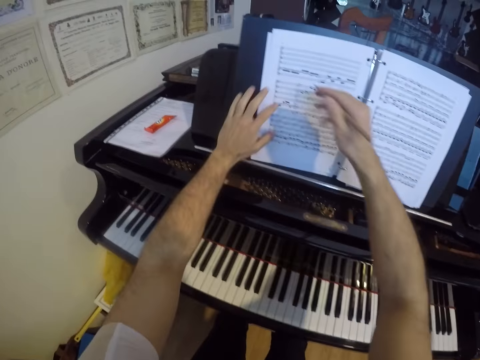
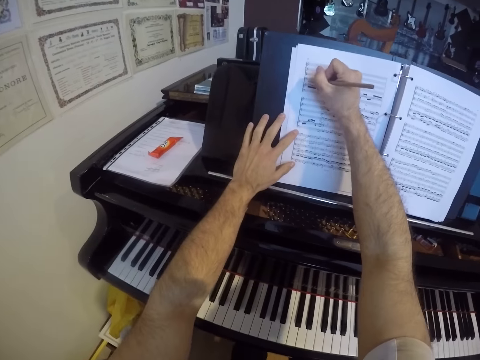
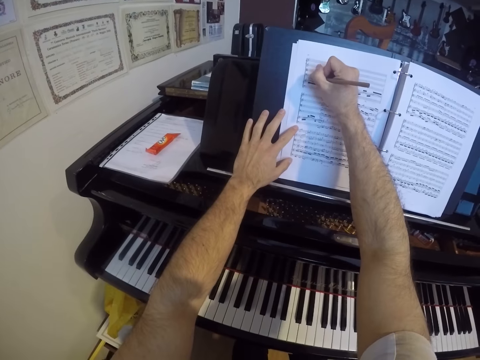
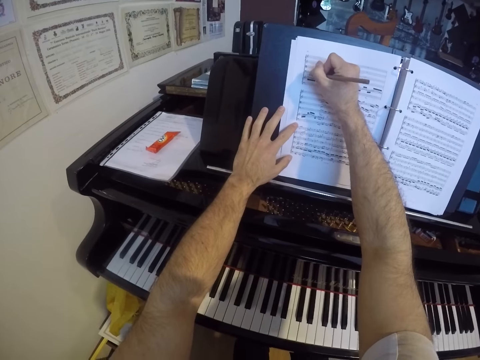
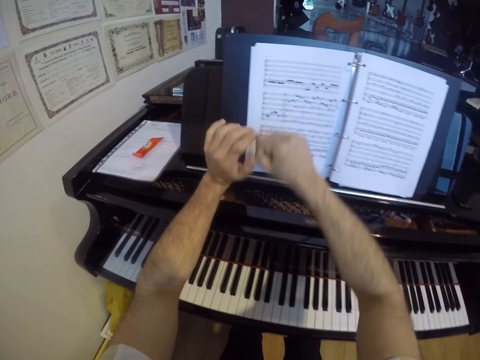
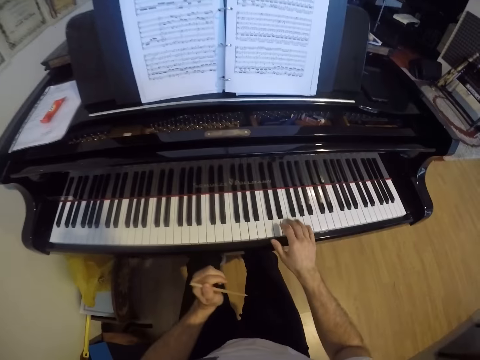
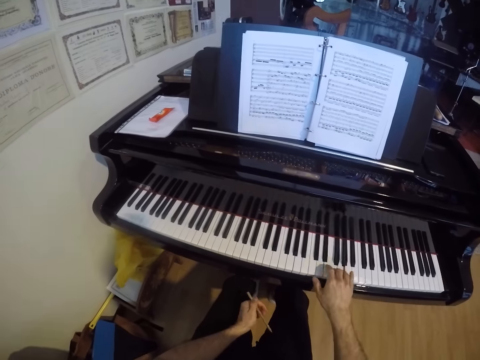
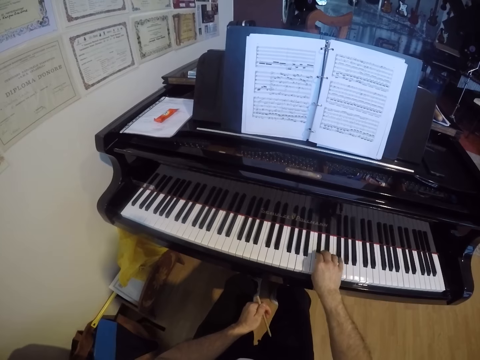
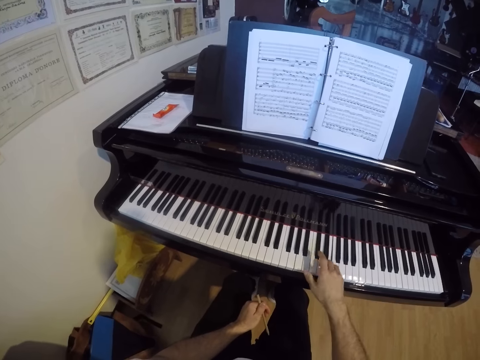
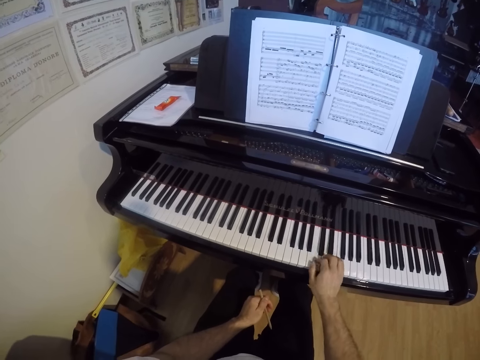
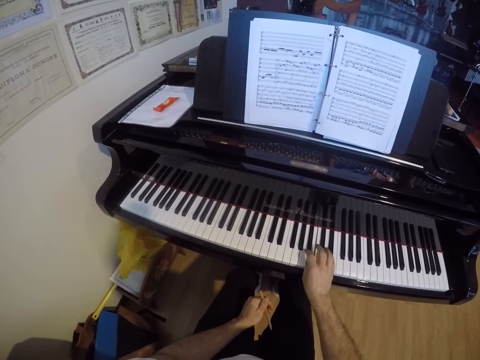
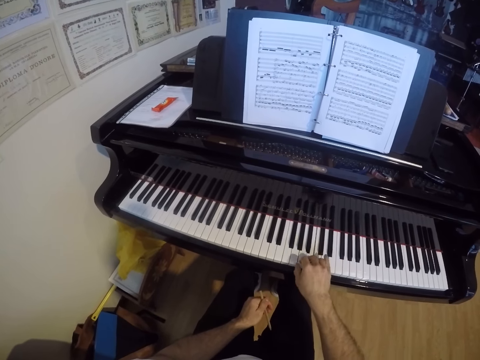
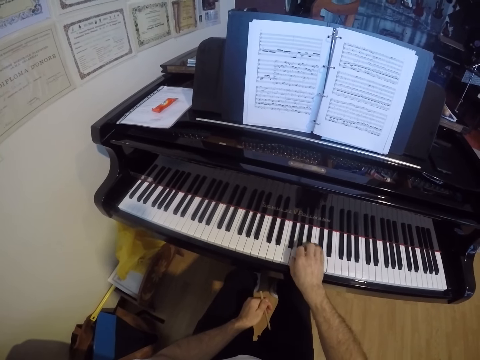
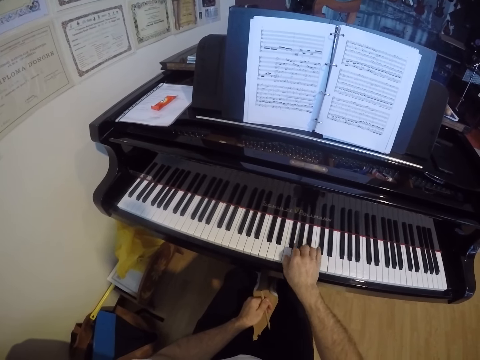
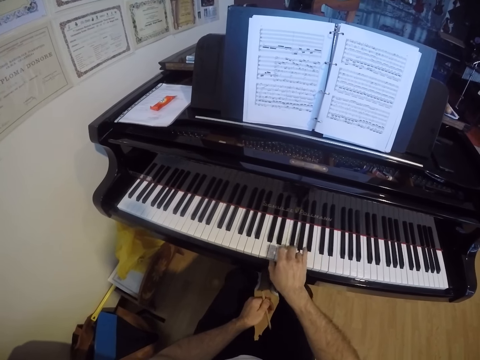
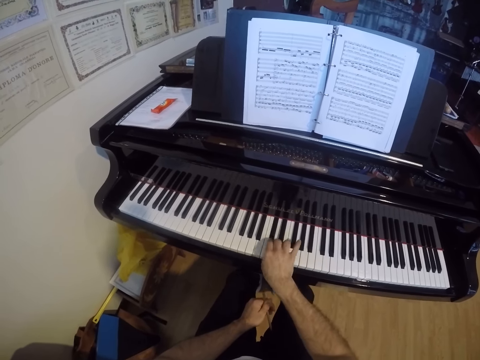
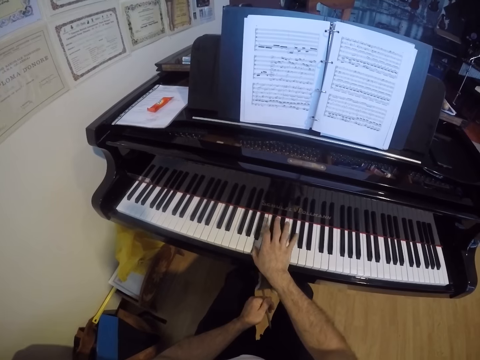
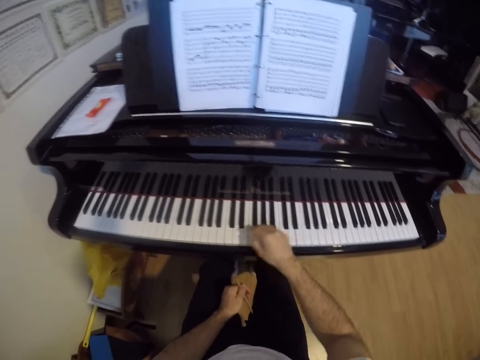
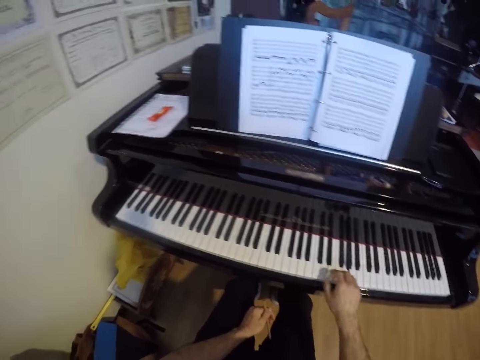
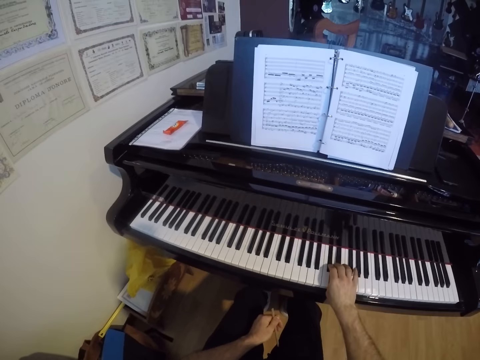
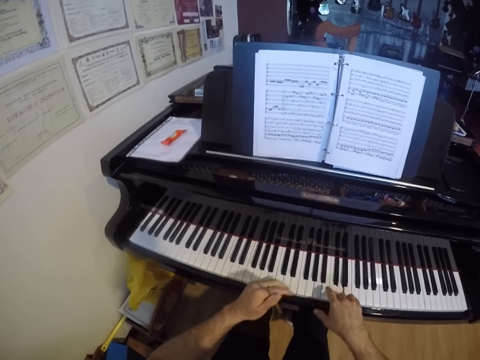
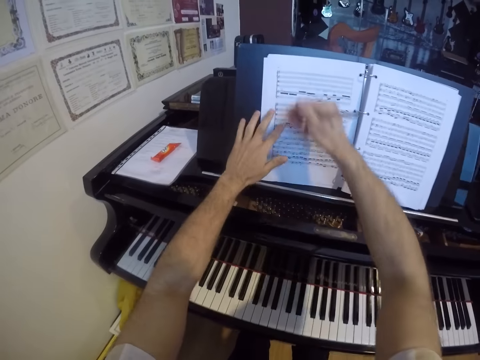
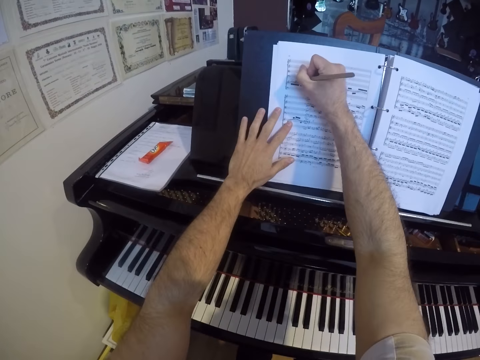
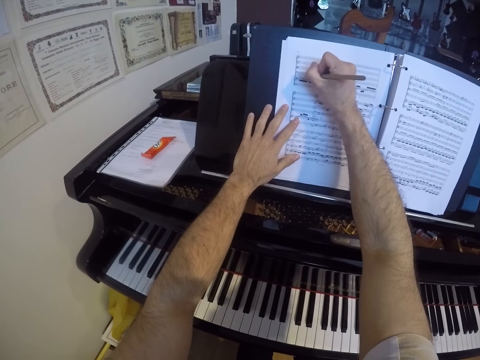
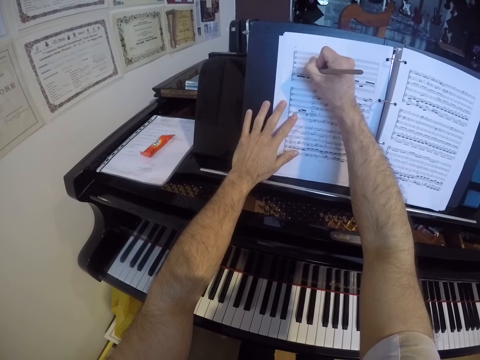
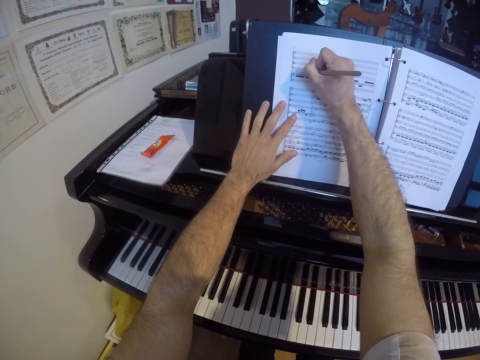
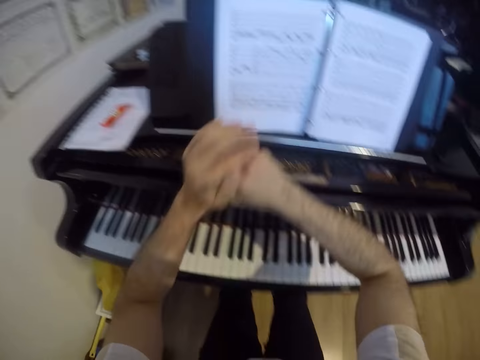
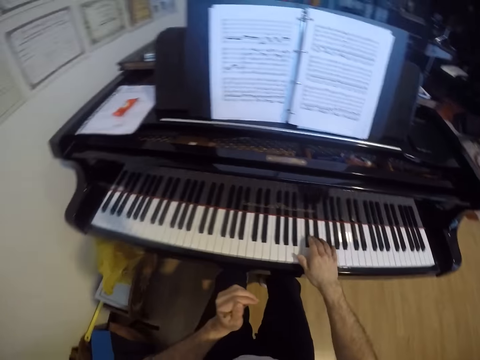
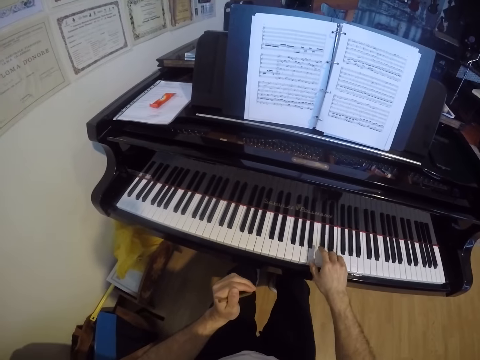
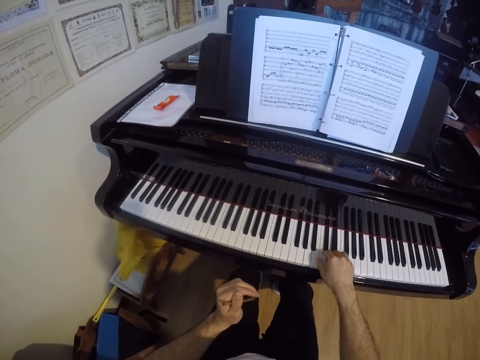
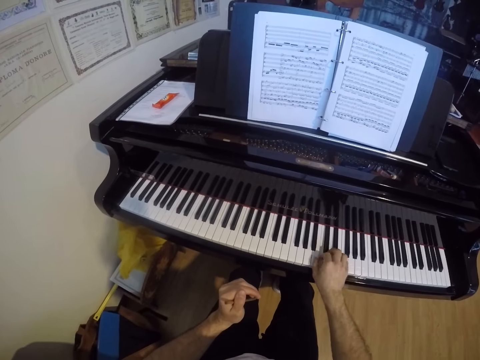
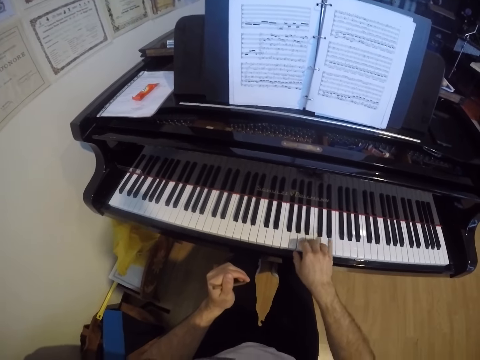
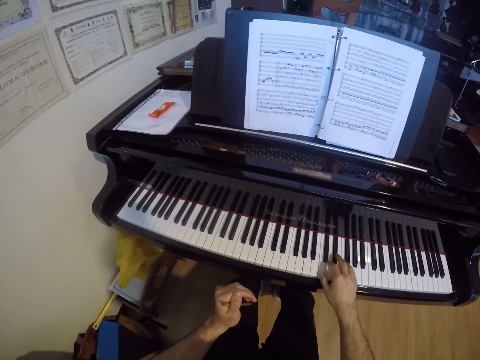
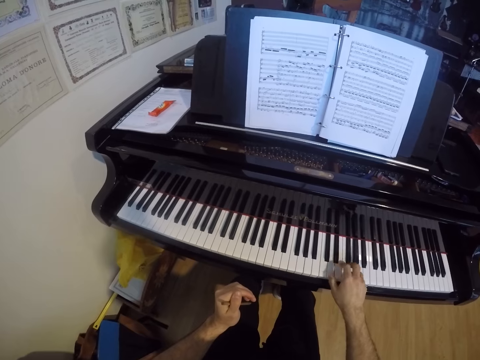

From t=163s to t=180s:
The camera wearer writes on the music book with the pen or pencil in his right hand. He plays the piano with his right hand. He writes on the music book with the pen in his right hand. He plays the piano with his right hand.

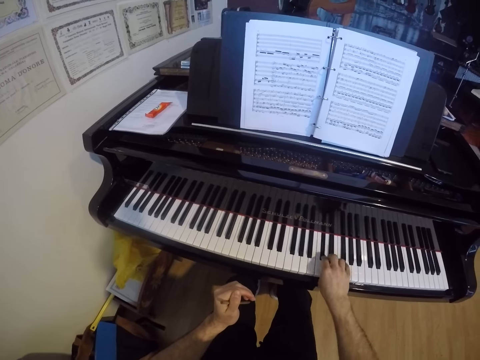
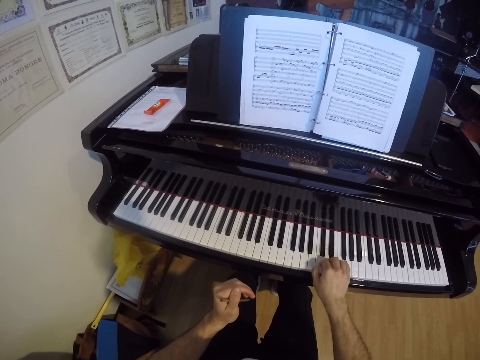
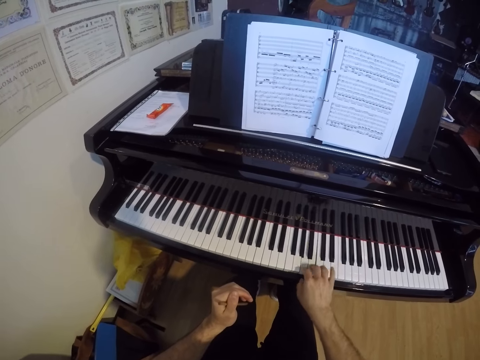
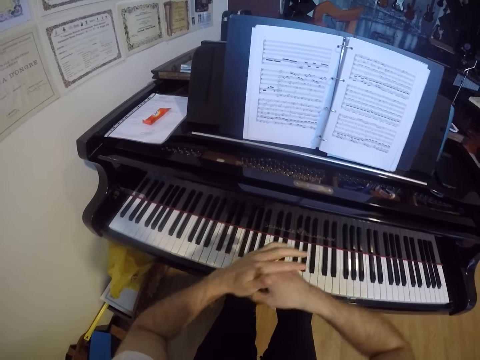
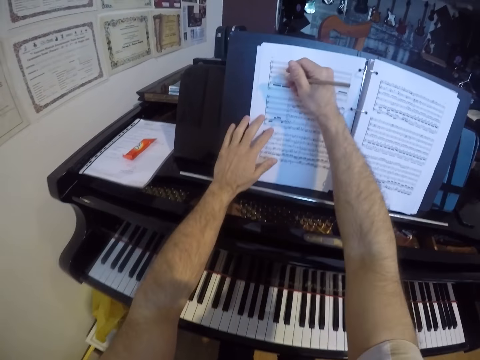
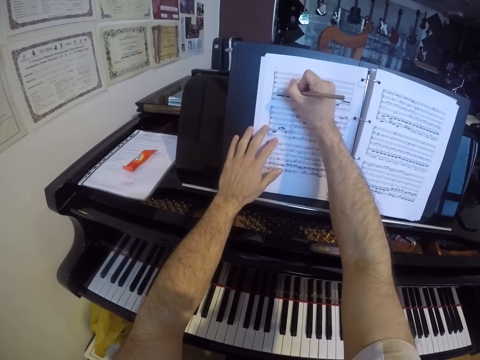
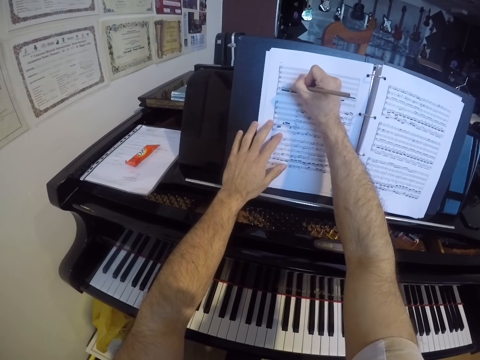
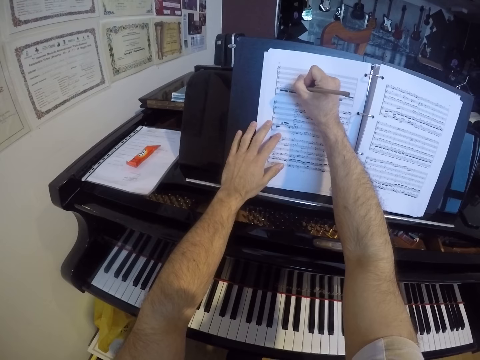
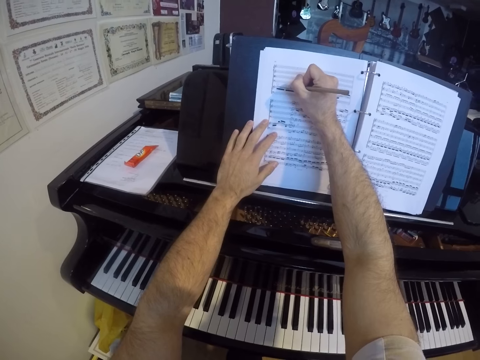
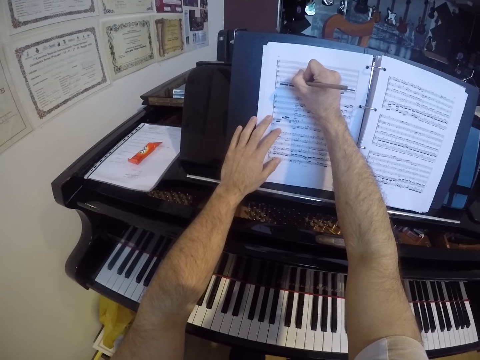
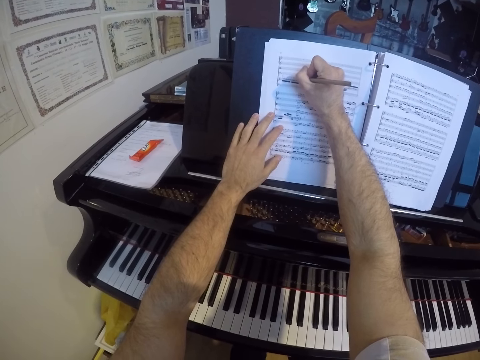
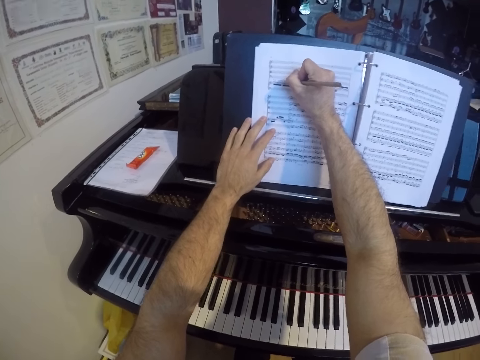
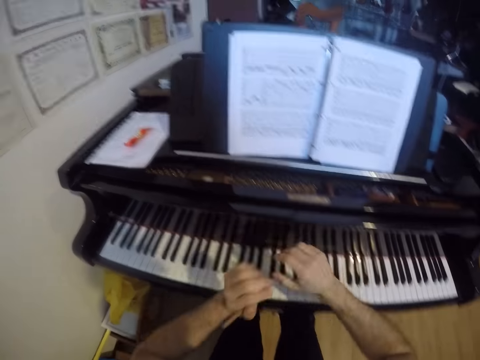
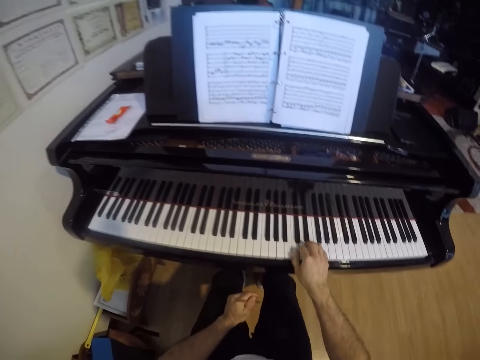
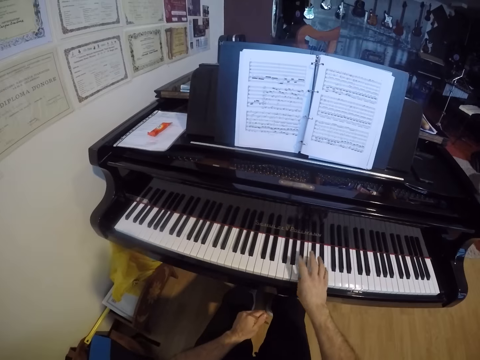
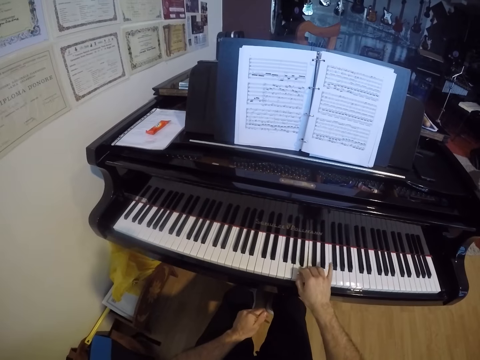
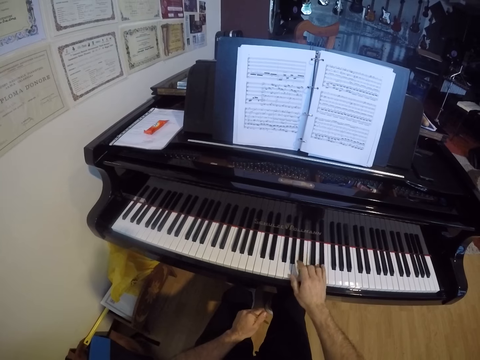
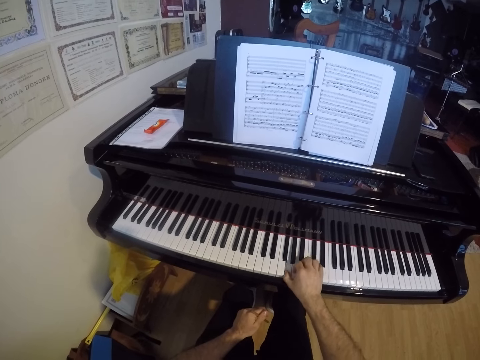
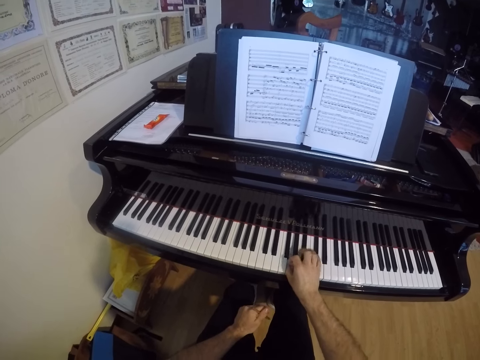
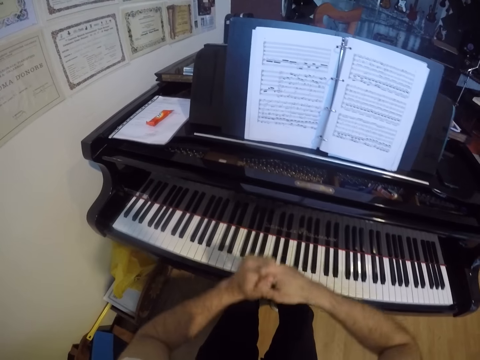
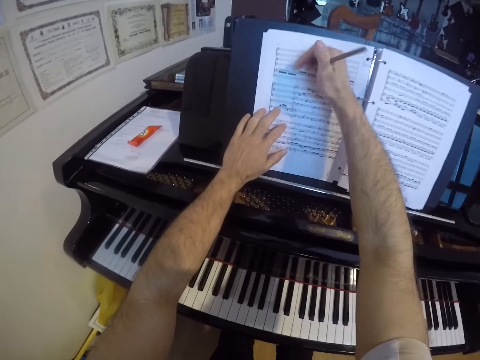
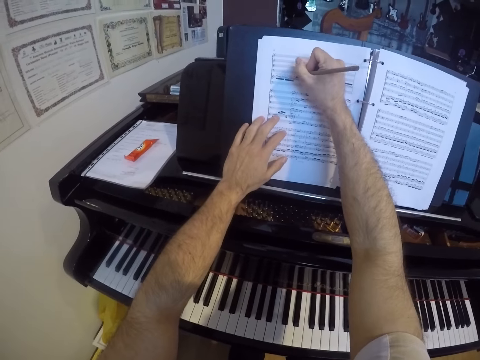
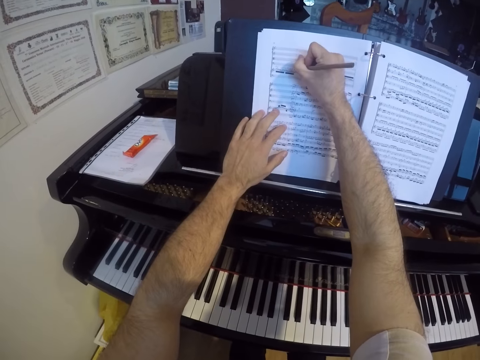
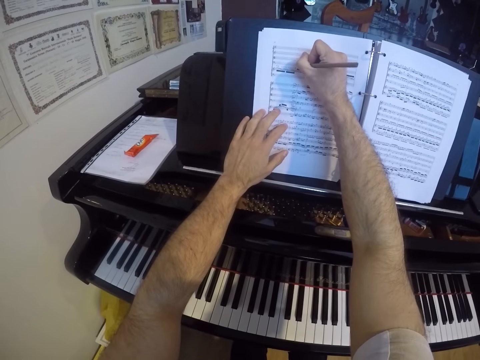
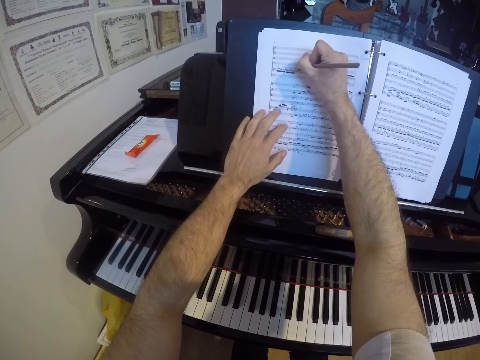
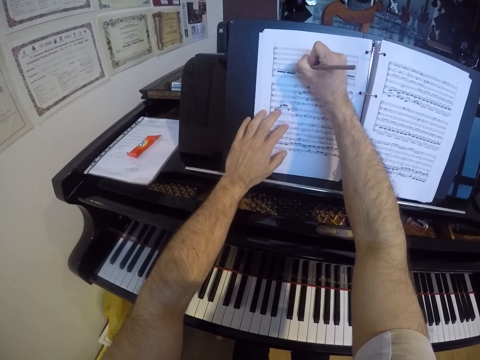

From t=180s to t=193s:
The camera wearer writes on the music book with the pen or pencil in his right hand. He plays the piano with his right hand. He writes on the music book with the pen in his right hand.
